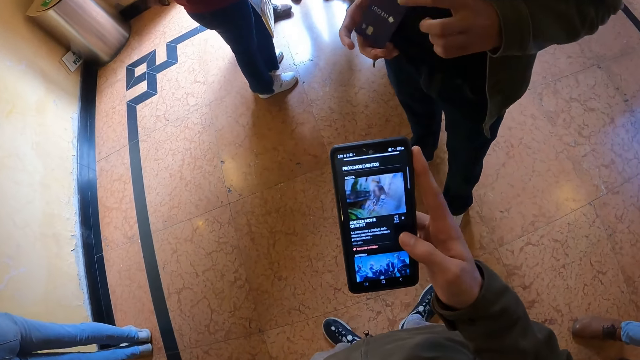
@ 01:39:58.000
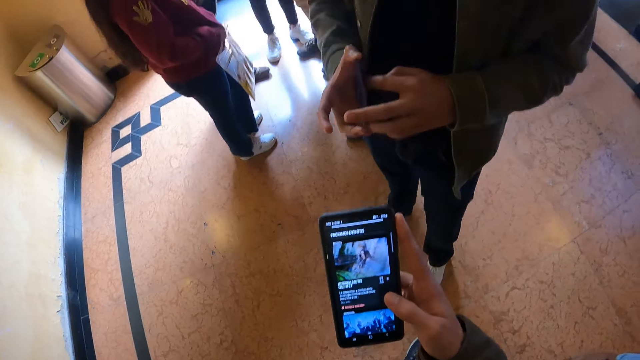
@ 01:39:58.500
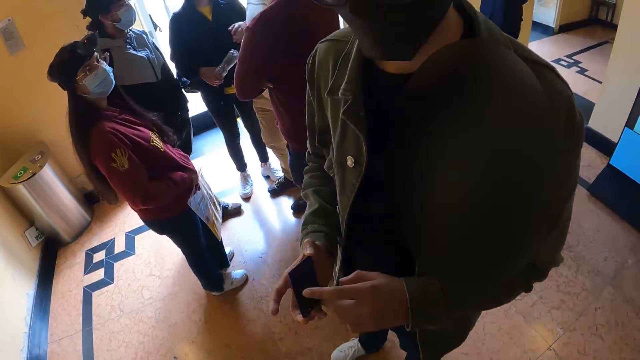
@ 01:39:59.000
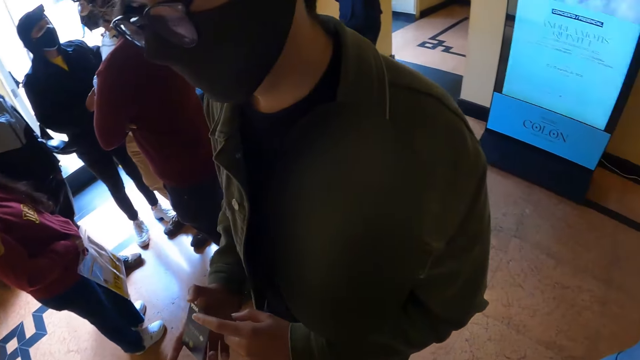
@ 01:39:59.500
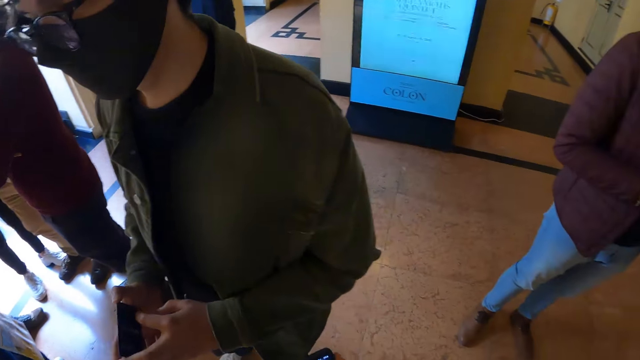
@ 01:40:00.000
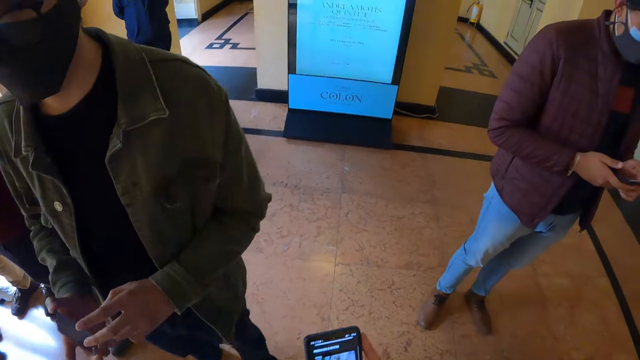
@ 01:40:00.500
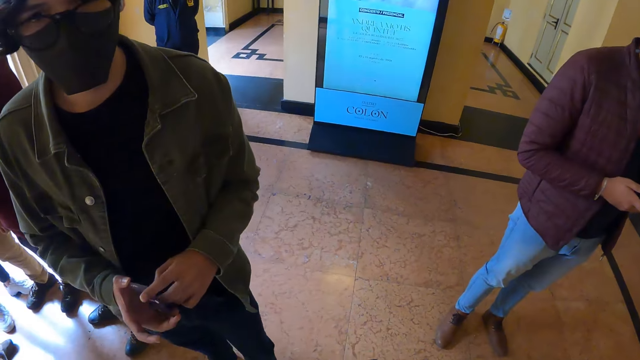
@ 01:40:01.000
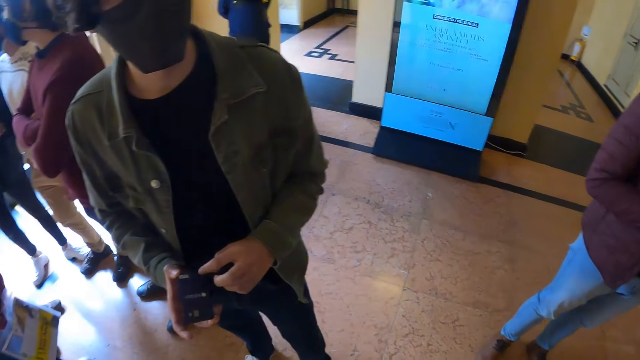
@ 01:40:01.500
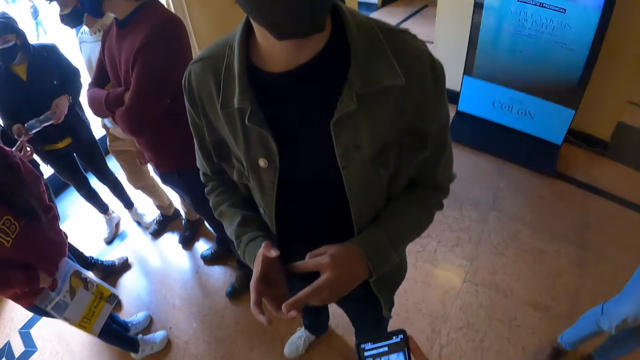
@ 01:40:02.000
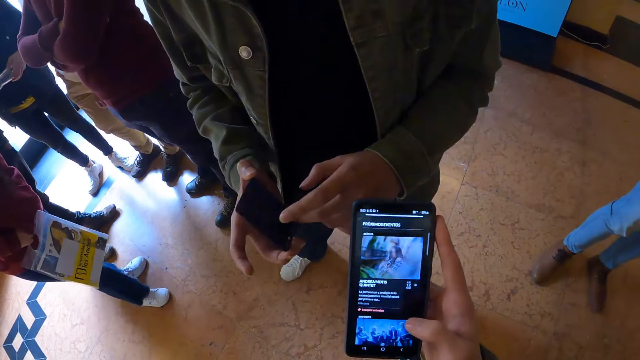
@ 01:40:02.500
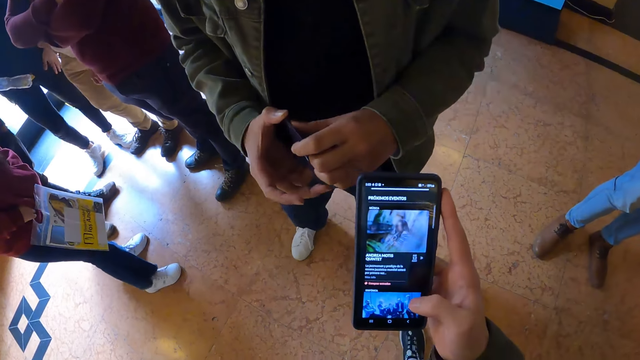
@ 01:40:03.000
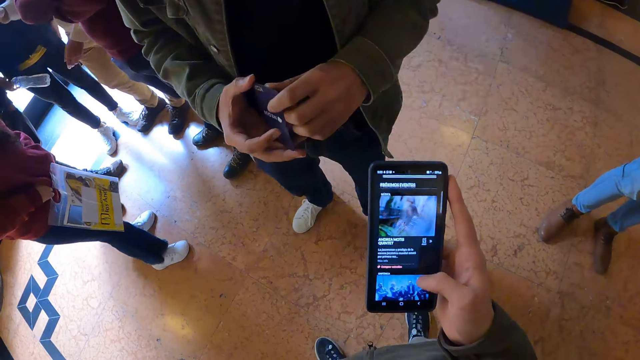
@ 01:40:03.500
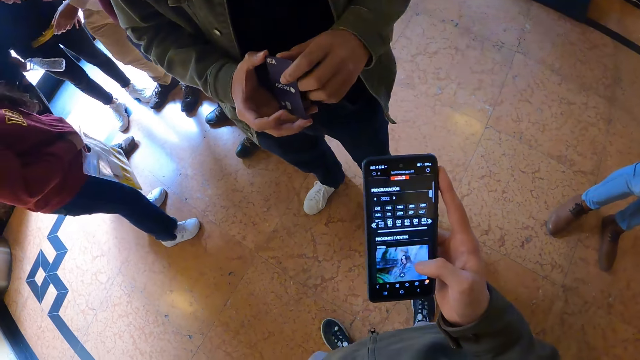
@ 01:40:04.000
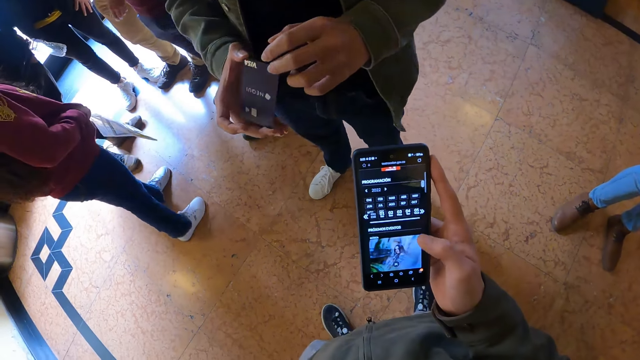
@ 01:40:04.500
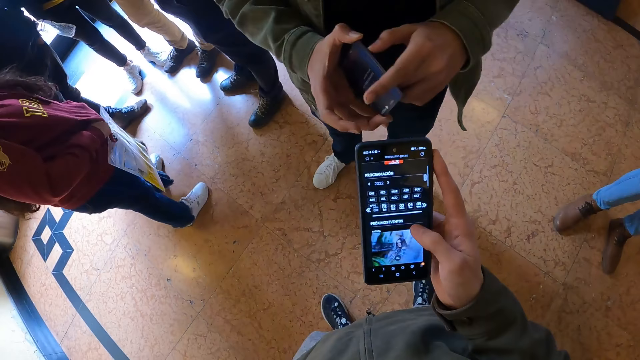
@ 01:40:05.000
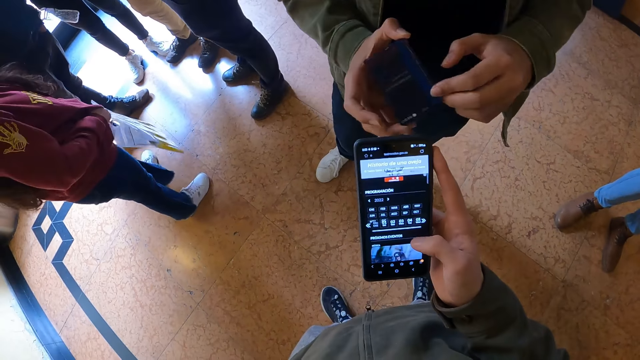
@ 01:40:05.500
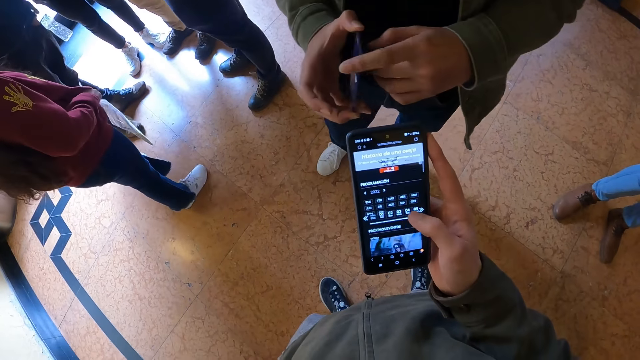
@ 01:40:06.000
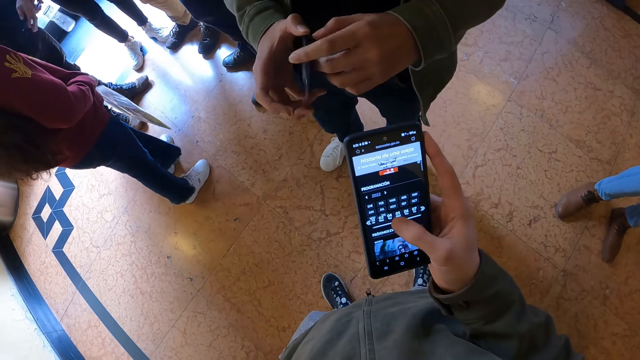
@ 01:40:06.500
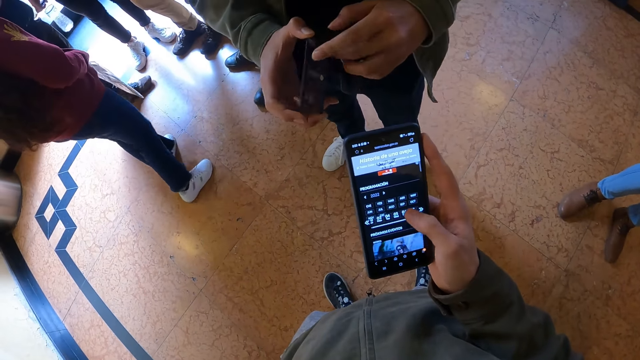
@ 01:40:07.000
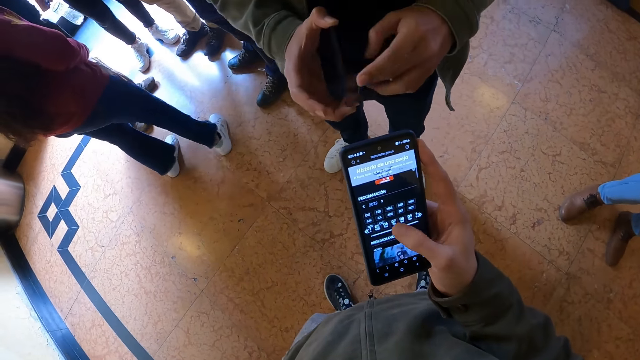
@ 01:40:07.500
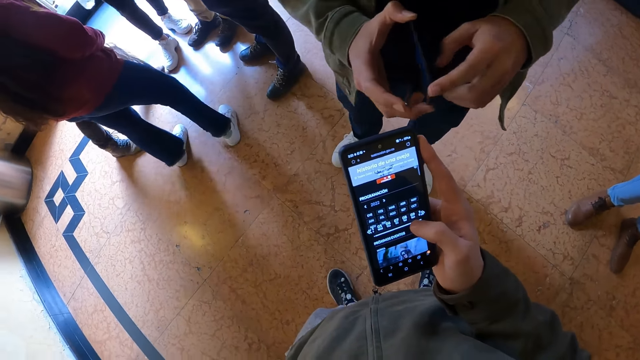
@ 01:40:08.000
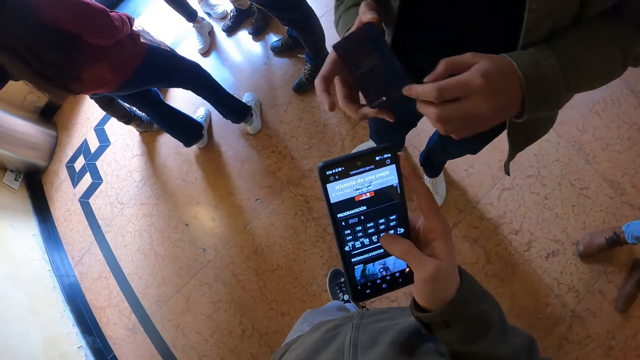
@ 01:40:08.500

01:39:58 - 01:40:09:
The camera wearer looks on the phone. They look around. They operate the phone.

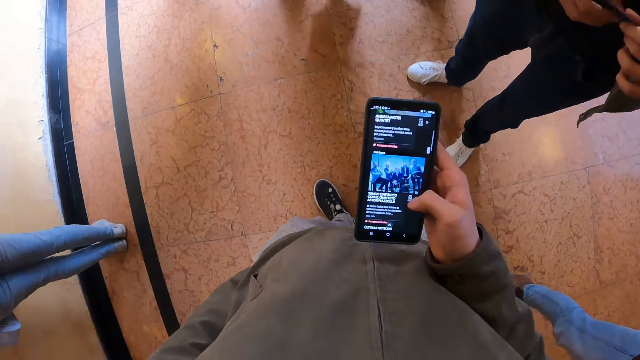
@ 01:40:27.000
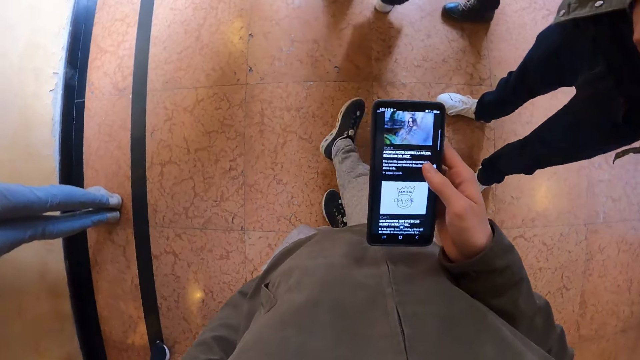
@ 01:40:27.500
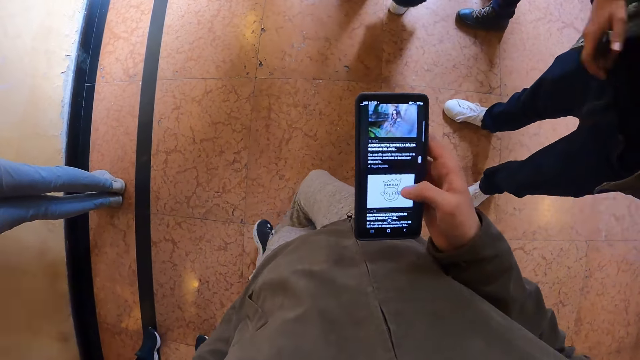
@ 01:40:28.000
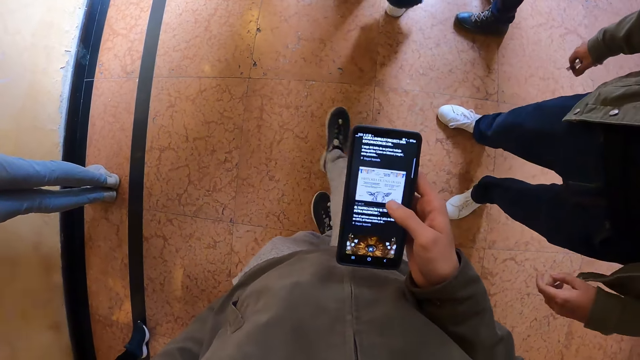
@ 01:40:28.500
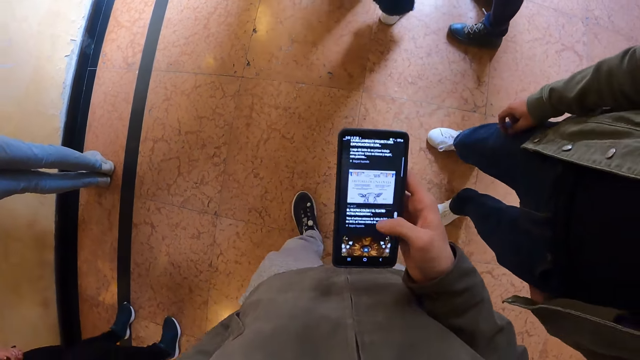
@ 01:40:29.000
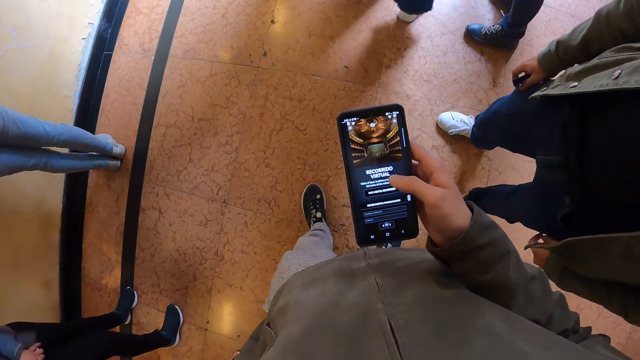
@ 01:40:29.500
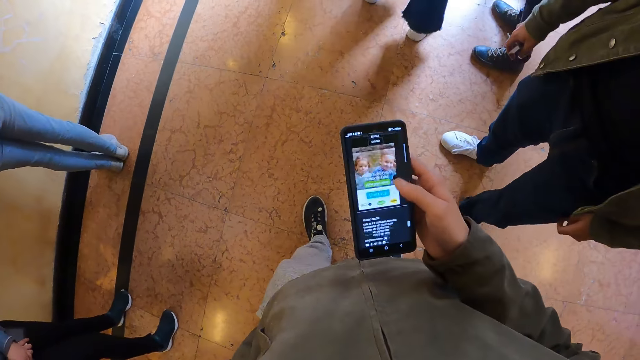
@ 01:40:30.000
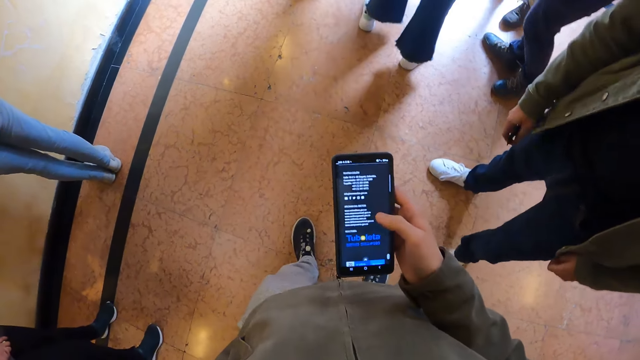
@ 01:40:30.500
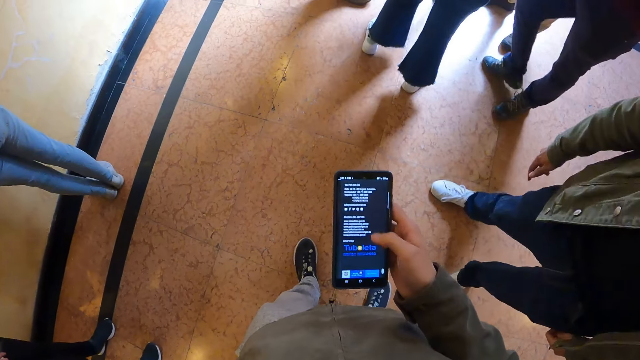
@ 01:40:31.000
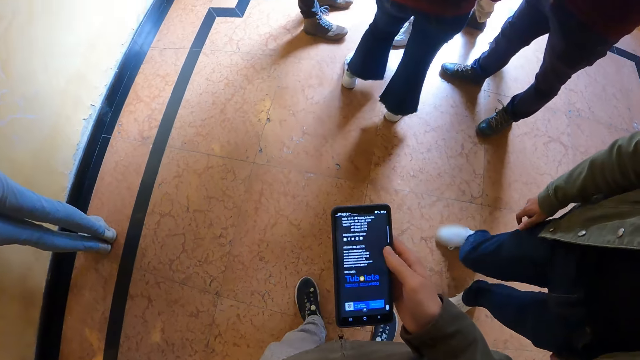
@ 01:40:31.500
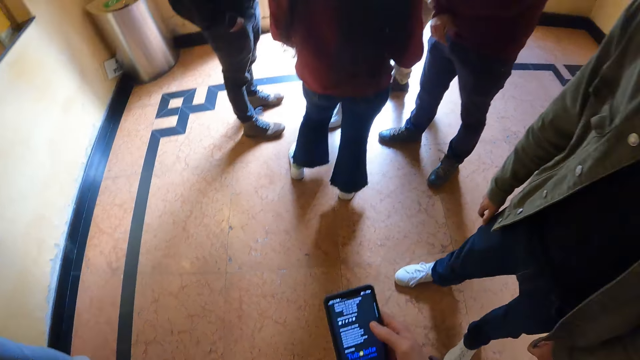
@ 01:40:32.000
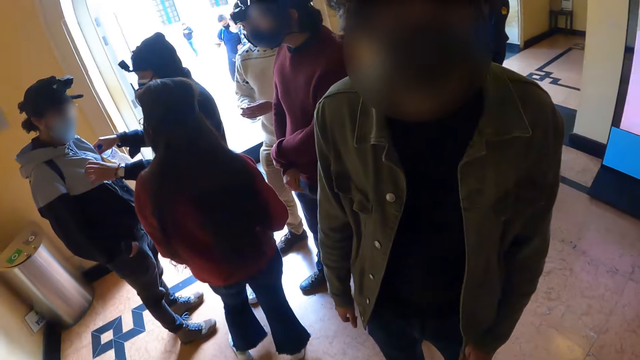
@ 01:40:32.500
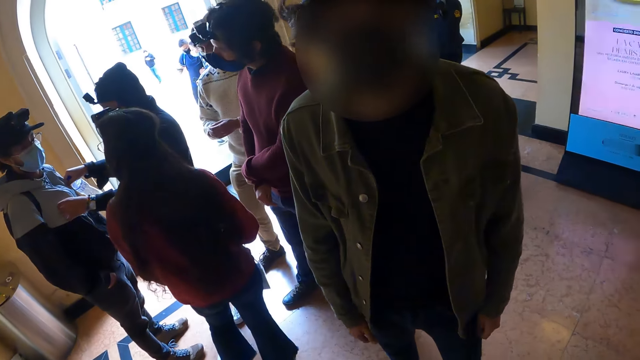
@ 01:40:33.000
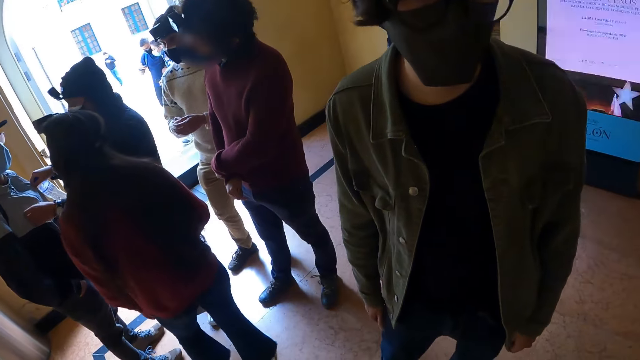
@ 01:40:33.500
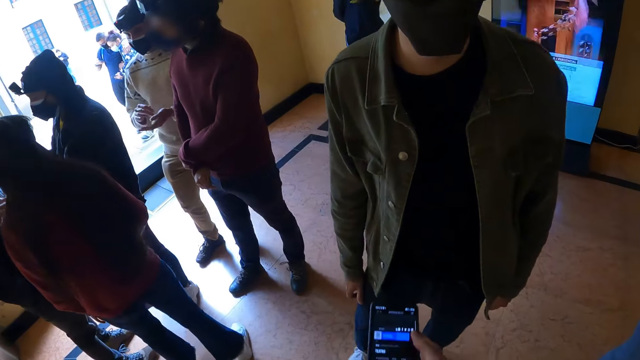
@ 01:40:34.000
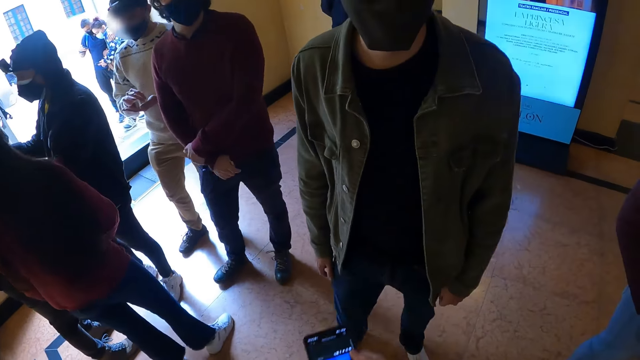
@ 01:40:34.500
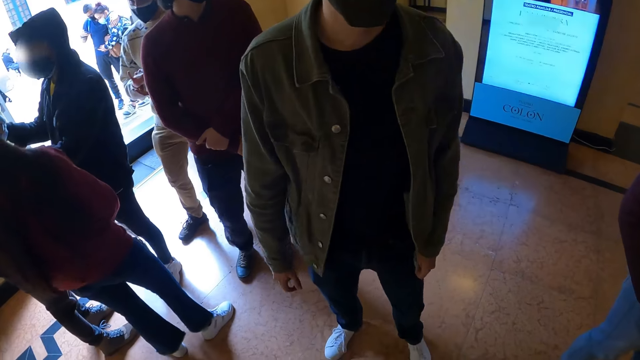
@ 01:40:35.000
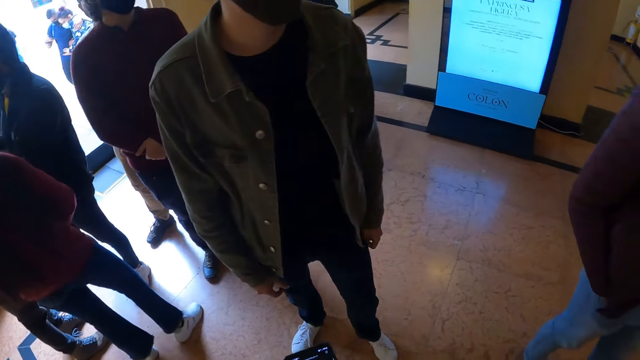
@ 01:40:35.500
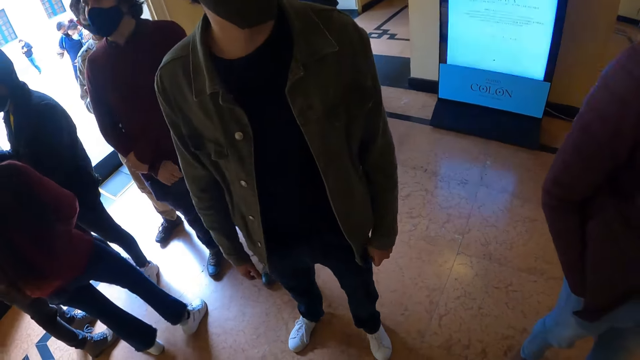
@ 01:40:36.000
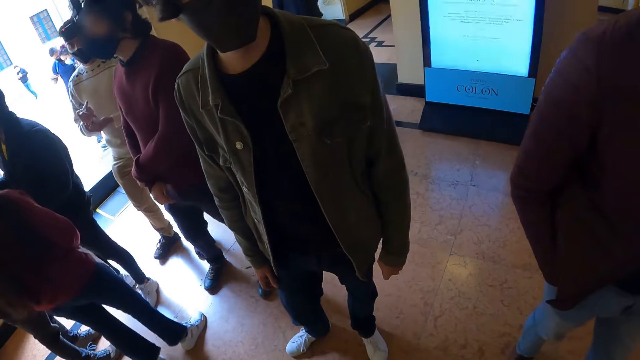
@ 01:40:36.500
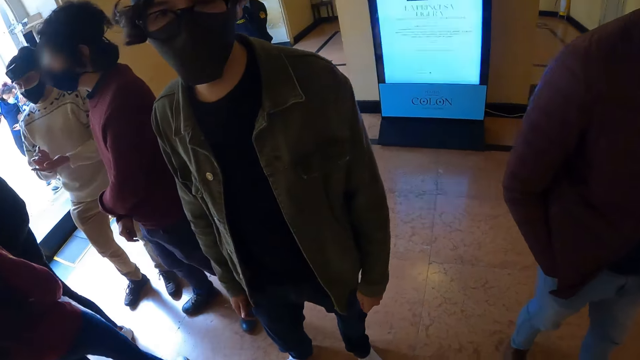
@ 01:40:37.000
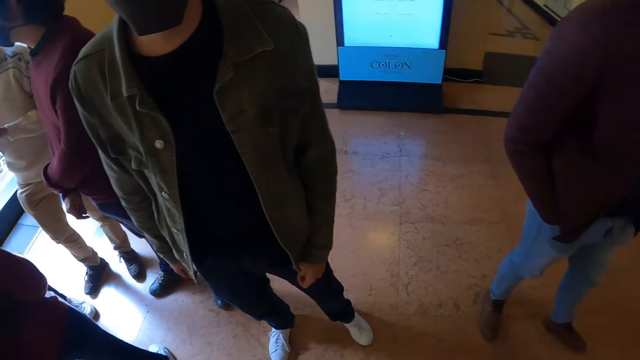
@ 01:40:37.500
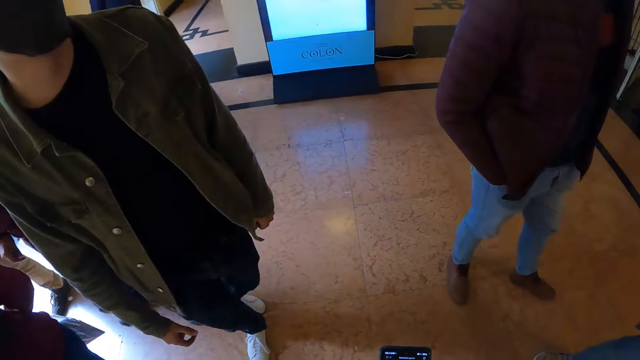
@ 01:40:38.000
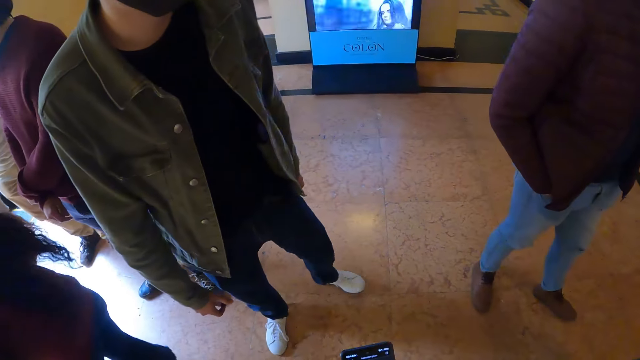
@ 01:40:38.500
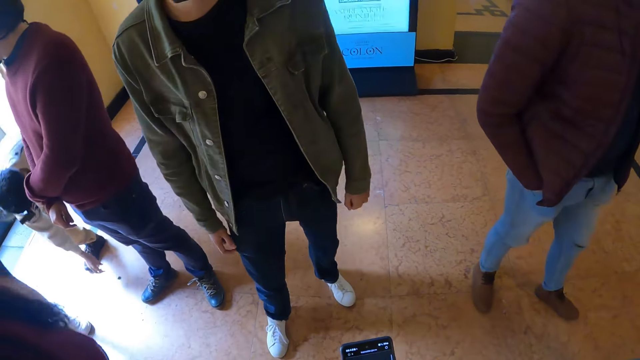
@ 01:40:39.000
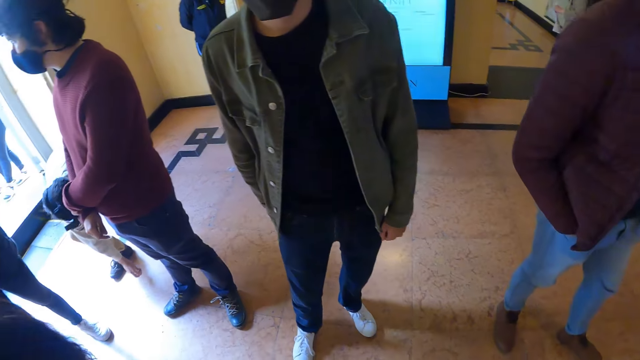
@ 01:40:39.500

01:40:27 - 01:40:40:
The camera wearer moves the legs. They scroll on the phone. They talk to a man. They look around.
